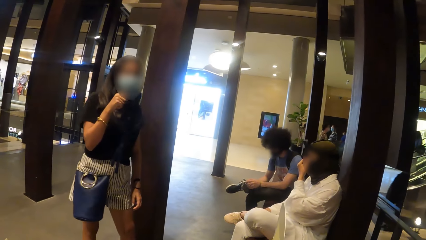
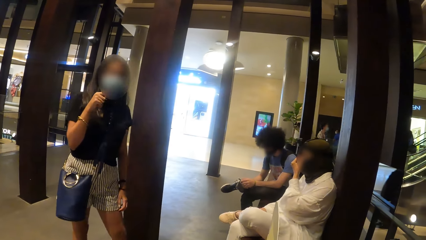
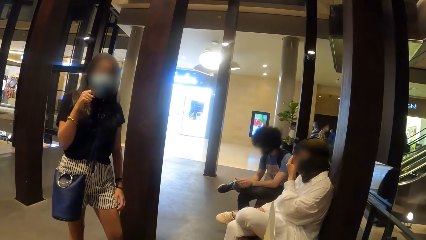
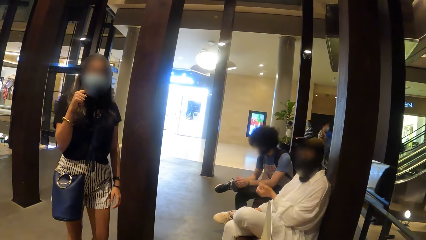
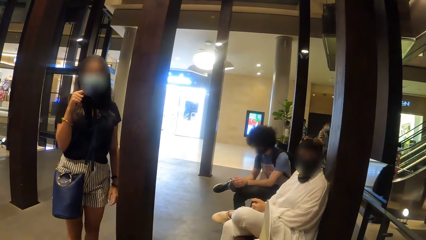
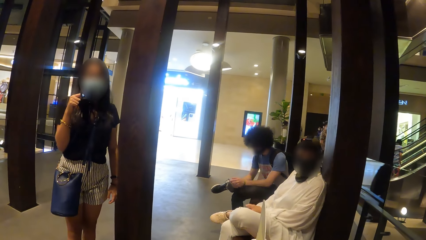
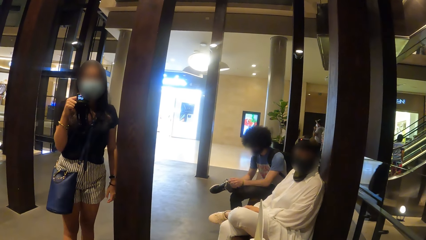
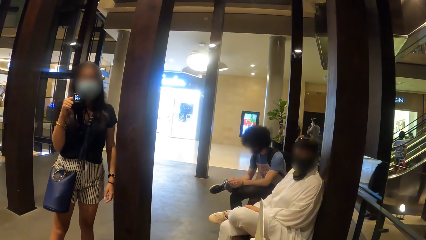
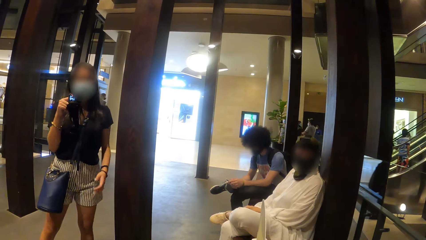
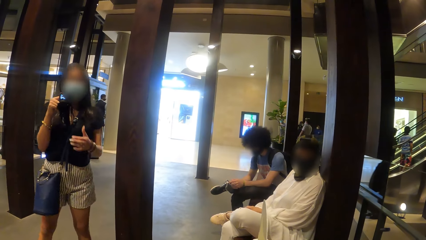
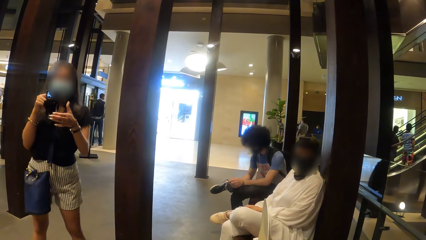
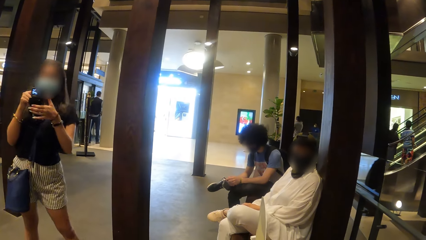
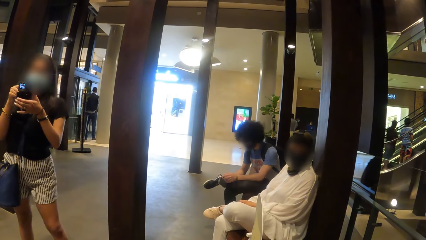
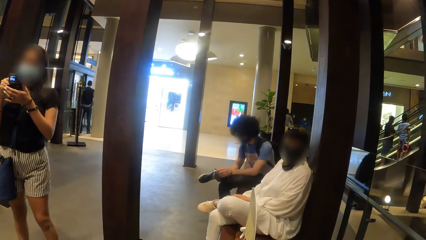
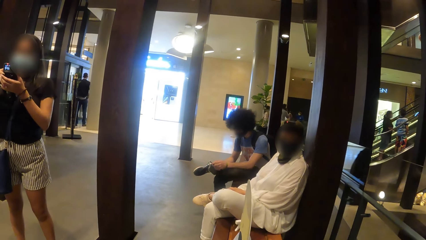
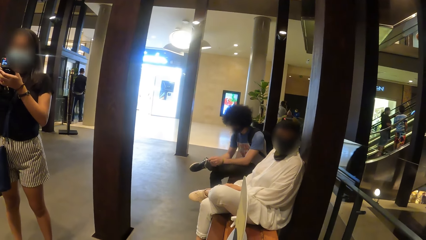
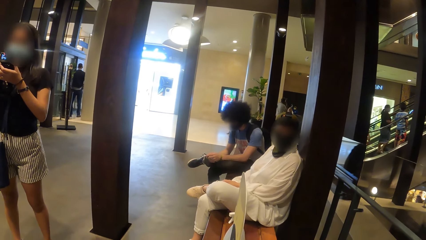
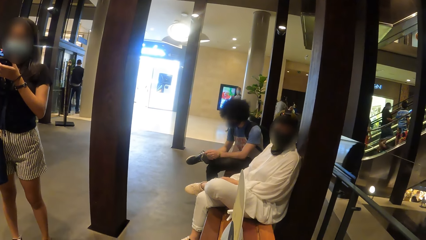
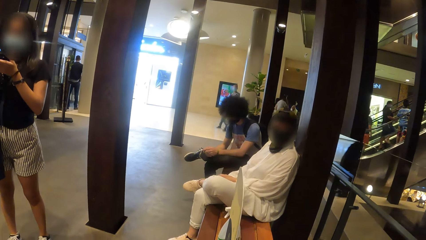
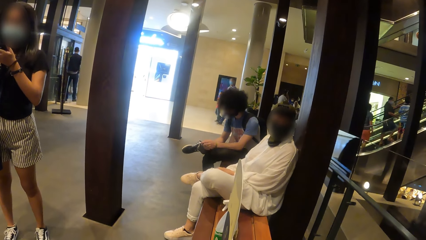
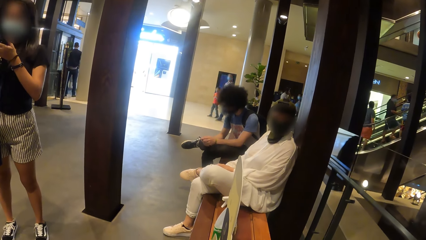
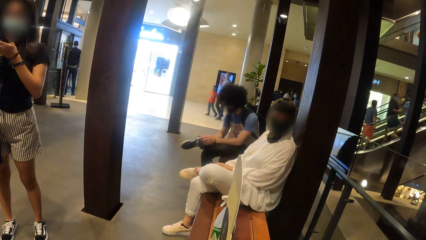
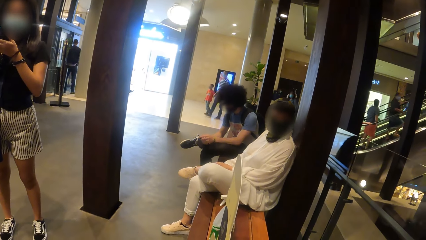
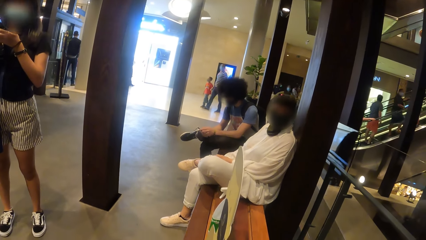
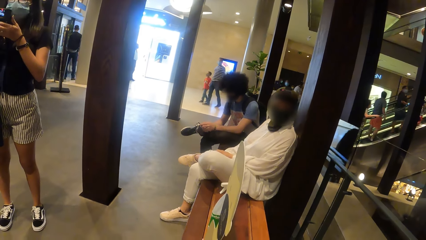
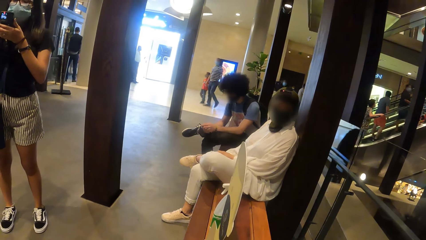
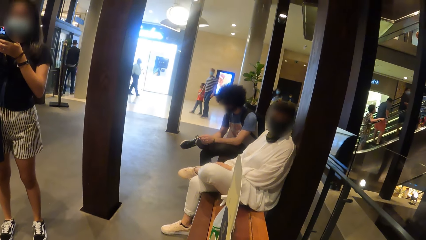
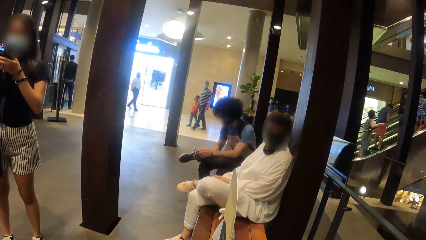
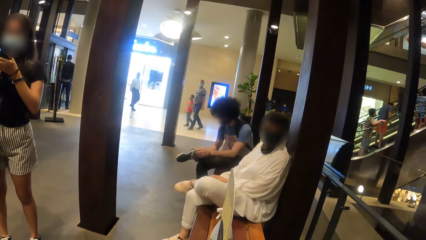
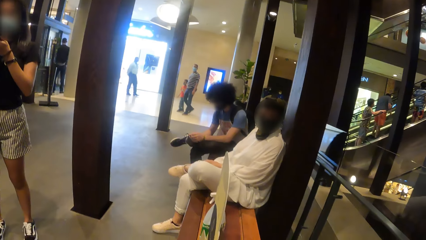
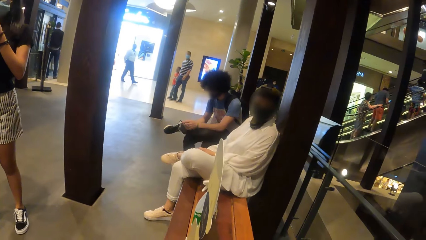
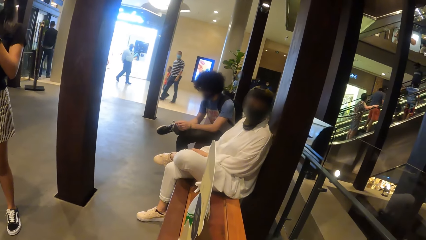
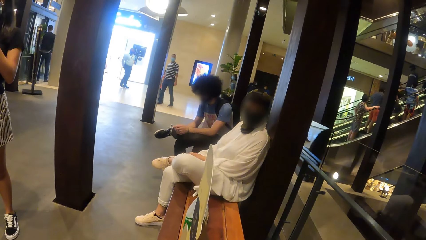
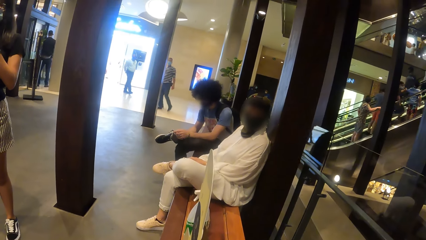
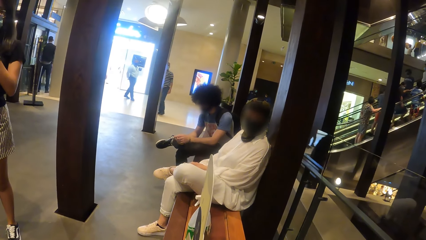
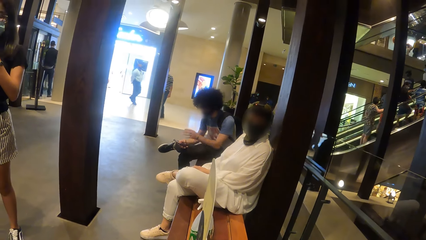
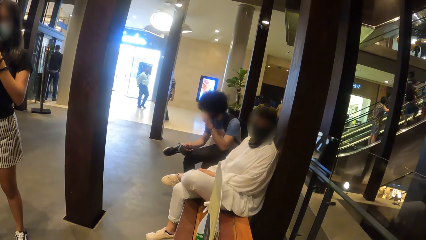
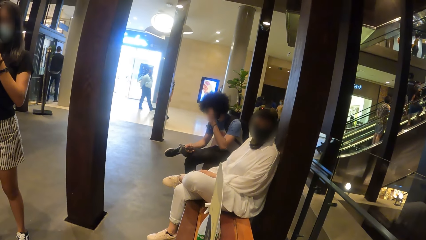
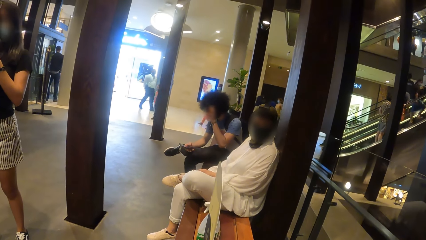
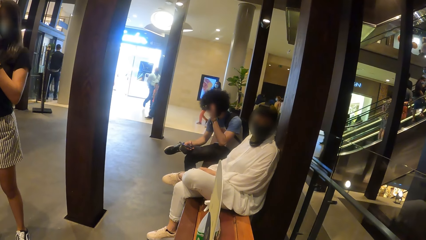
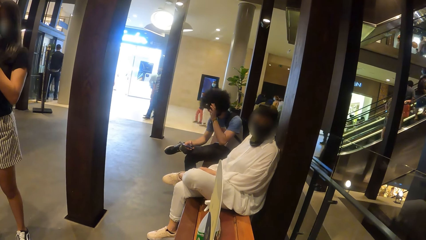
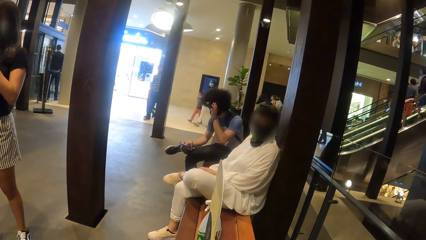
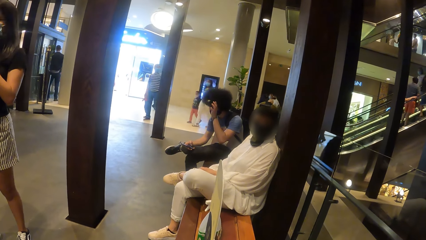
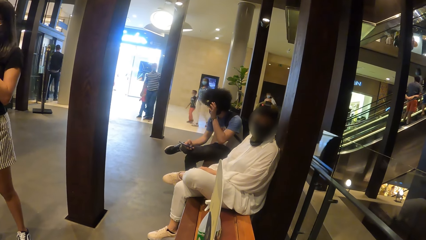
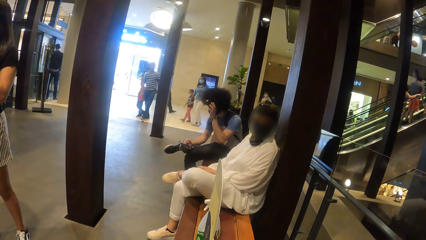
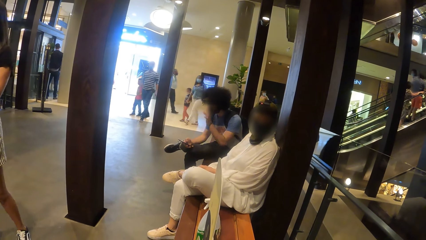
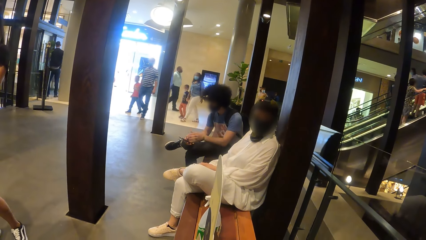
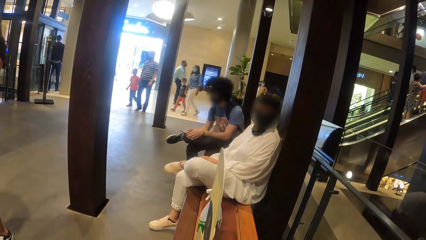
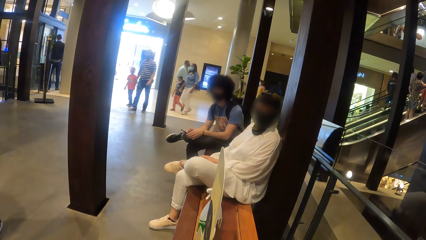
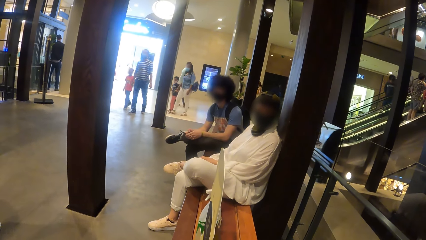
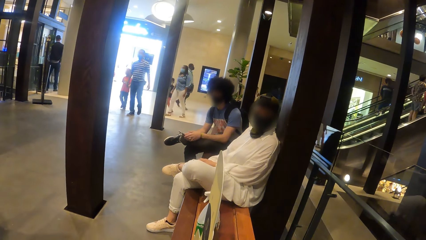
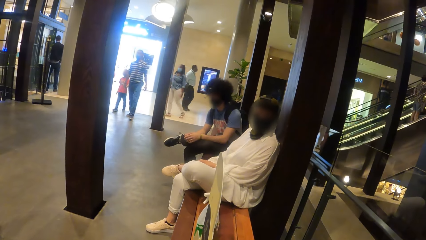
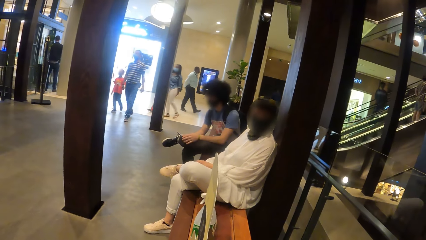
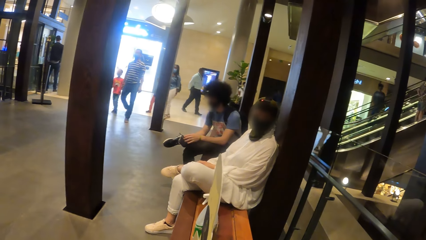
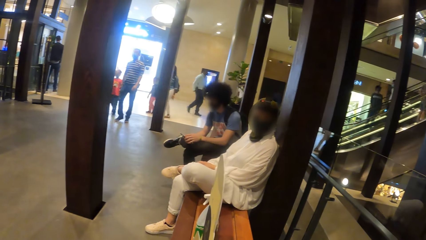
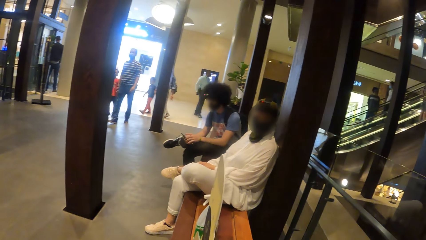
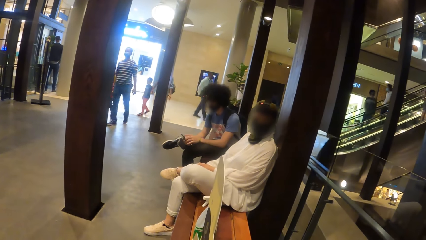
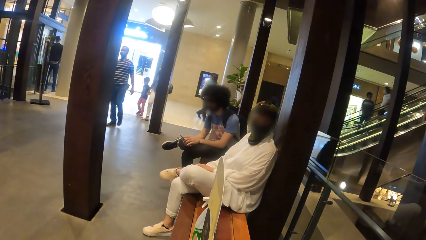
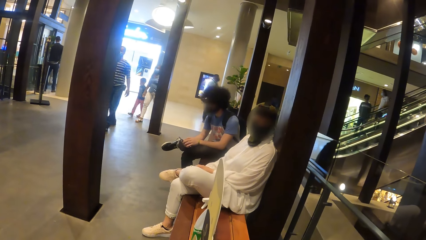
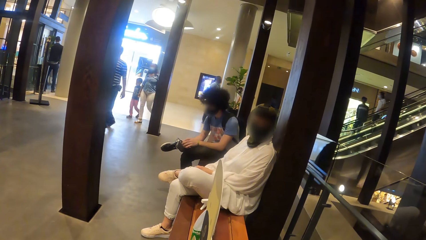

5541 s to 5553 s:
A lady adjusts a camera. The camera wearer looks around.

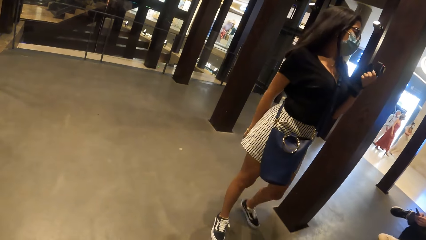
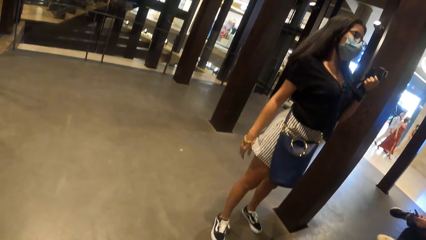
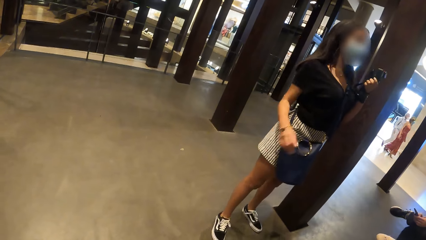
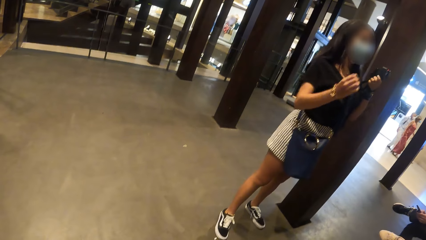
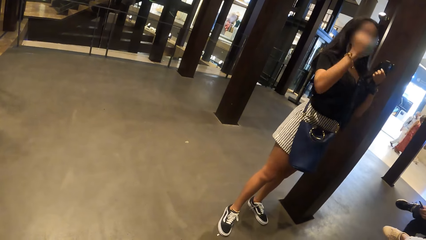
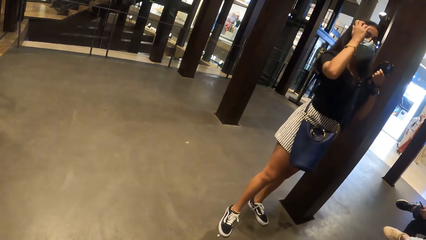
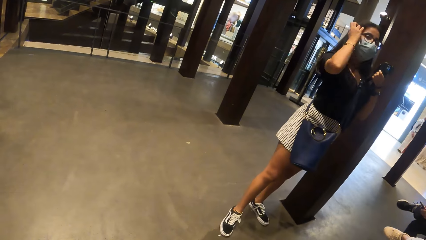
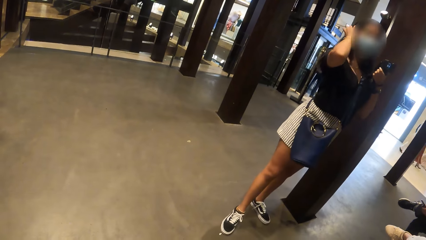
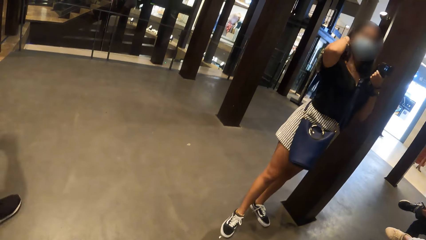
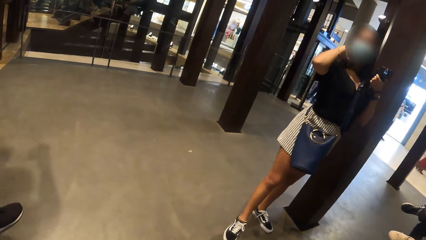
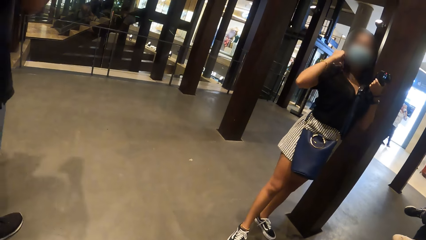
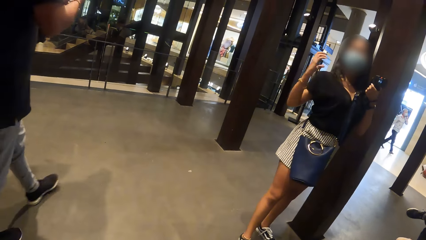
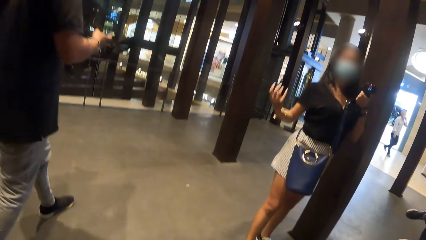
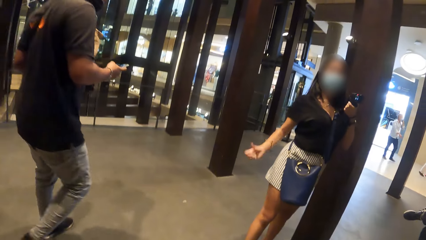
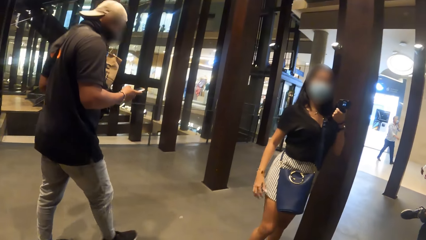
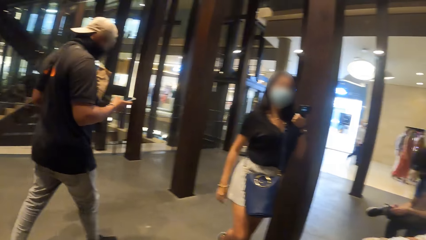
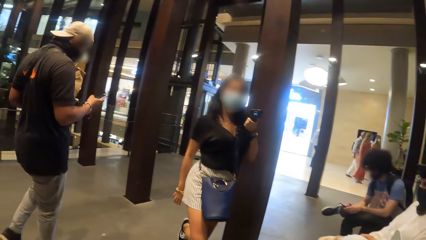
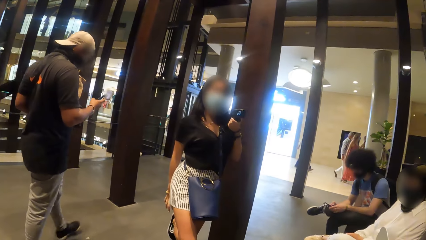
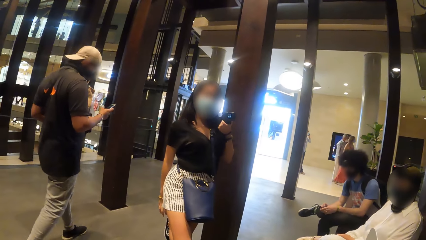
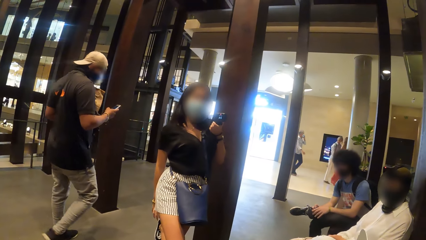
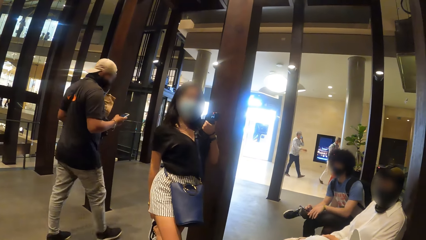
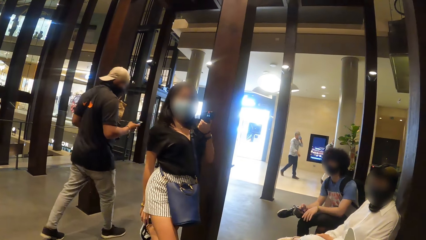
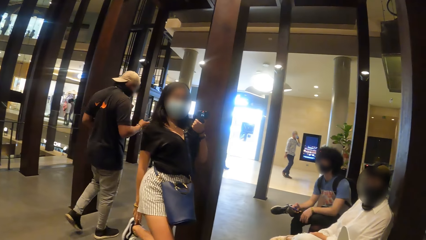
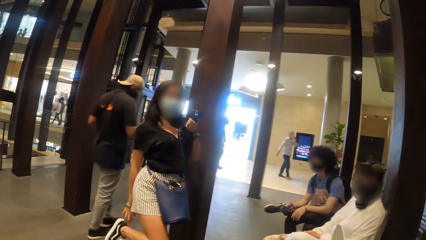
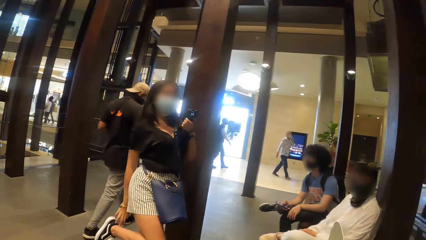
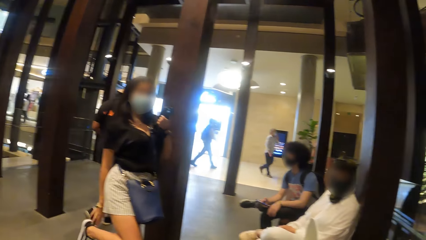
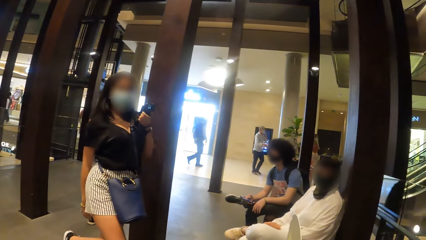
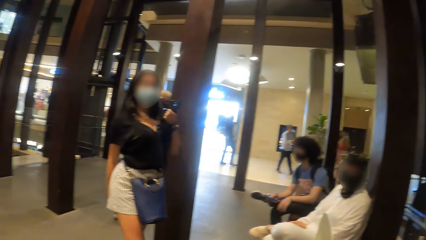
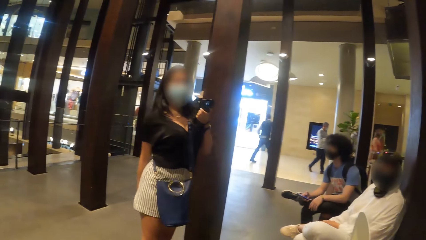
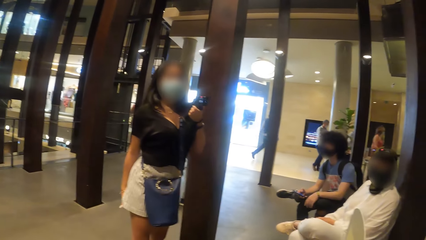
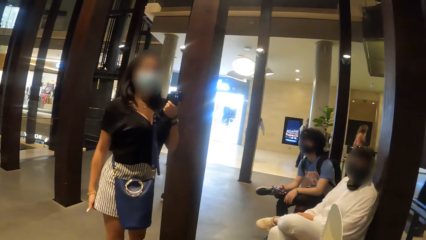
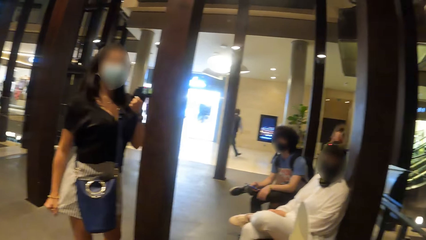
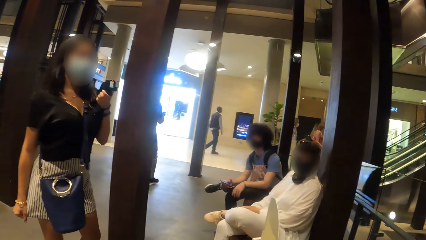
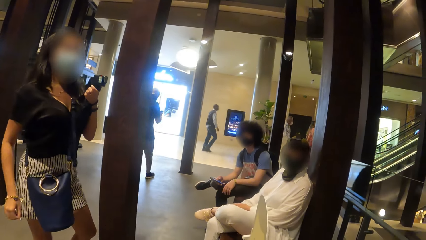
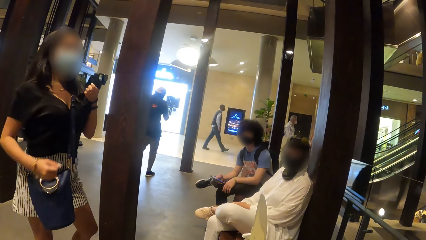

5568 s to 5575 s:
The woman touches her hair with her right hand.
